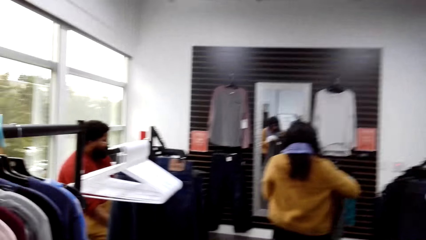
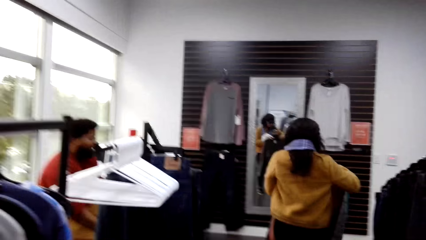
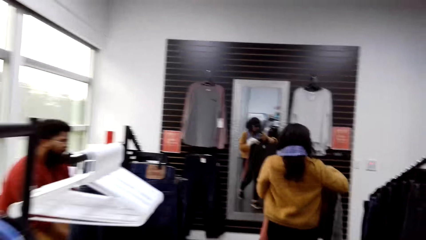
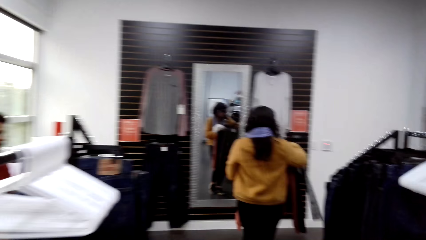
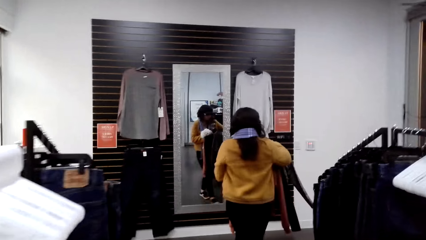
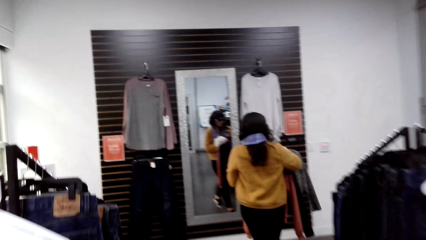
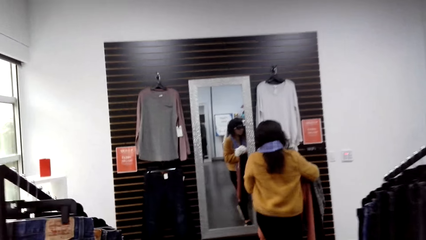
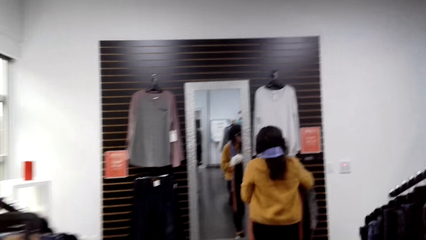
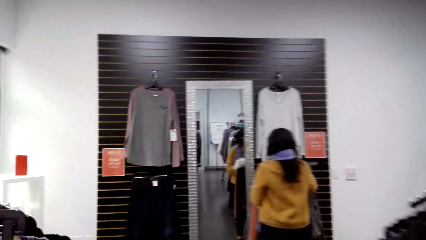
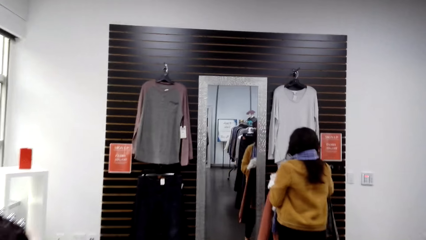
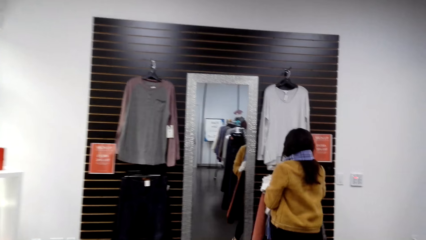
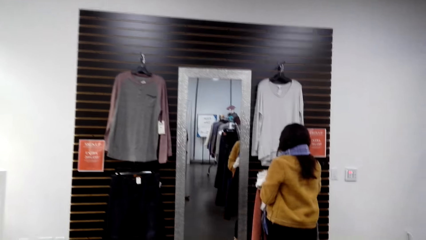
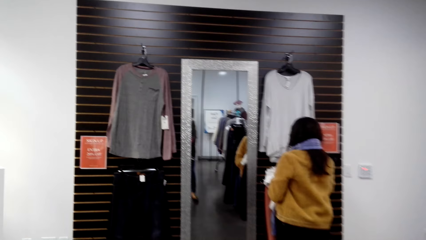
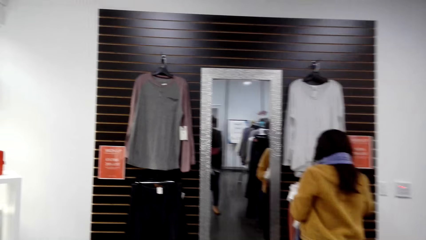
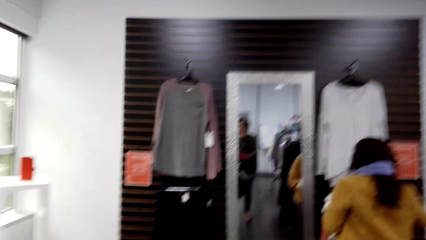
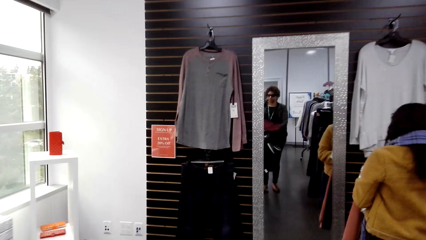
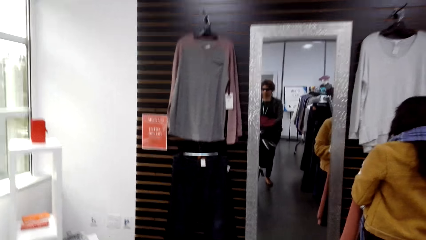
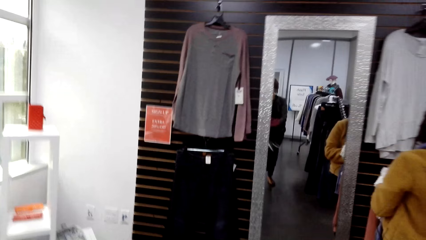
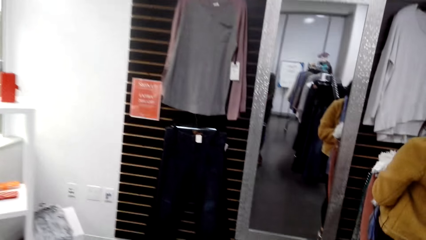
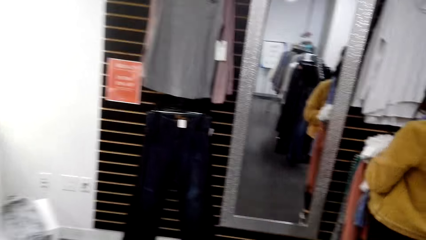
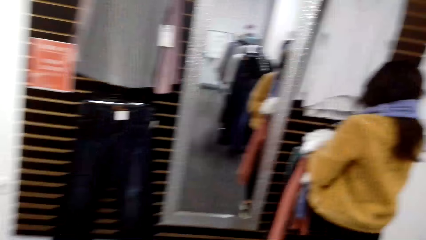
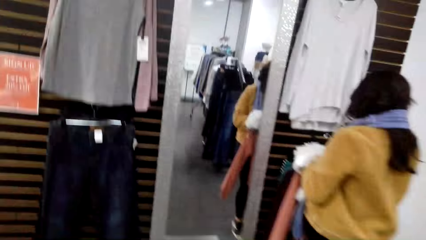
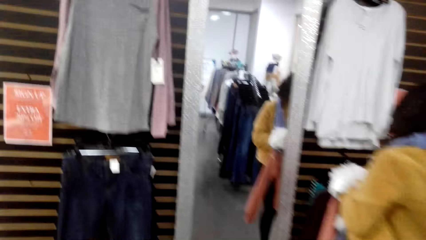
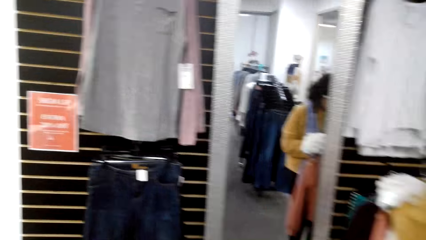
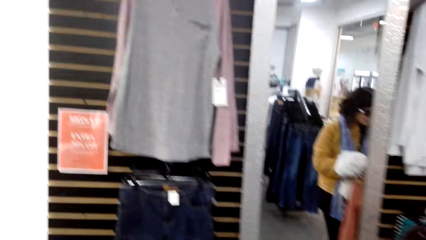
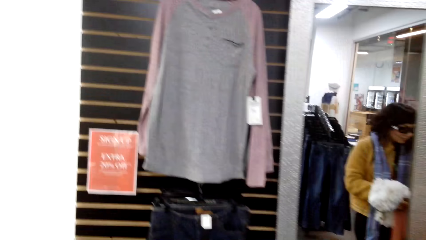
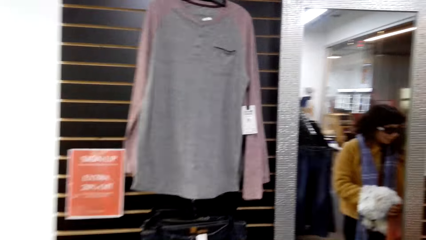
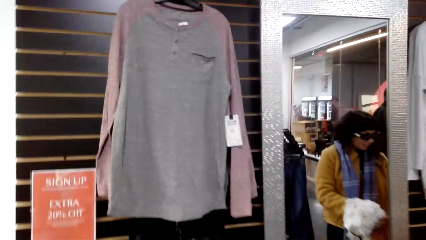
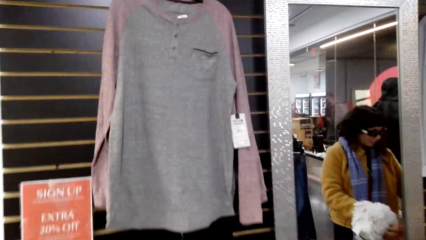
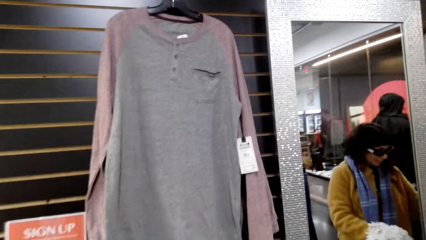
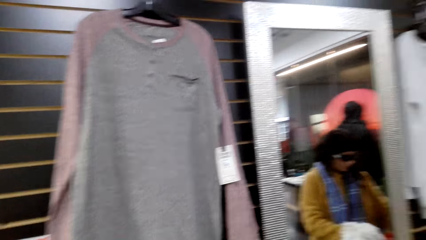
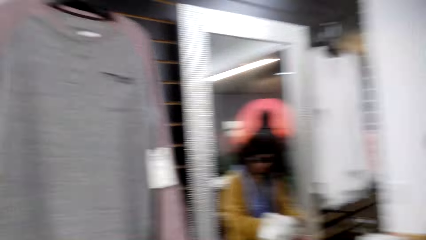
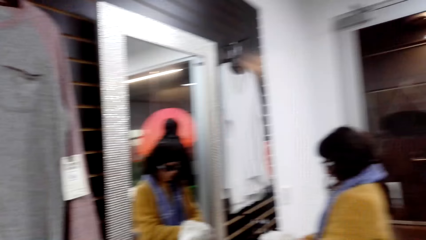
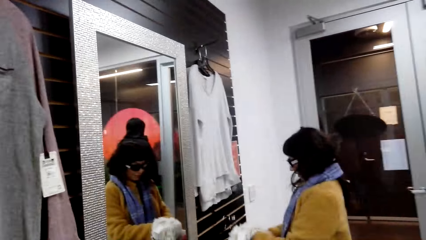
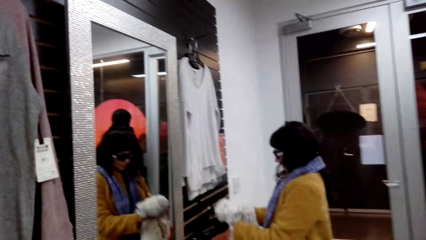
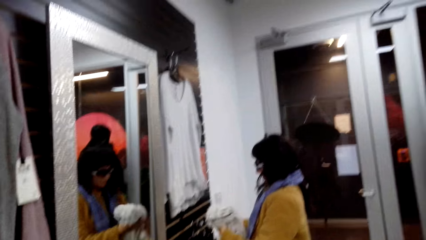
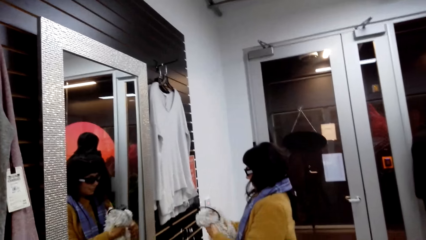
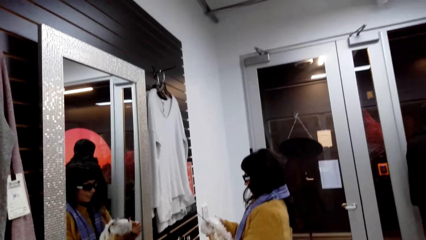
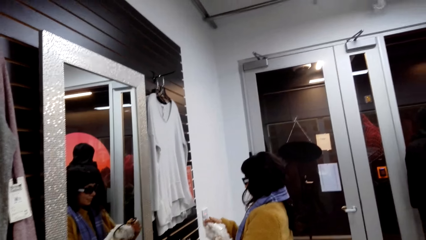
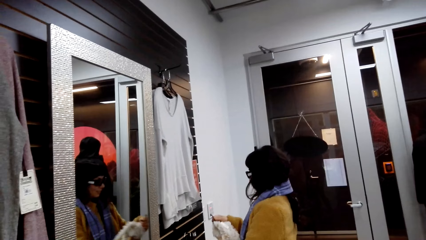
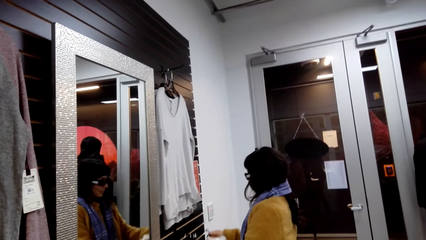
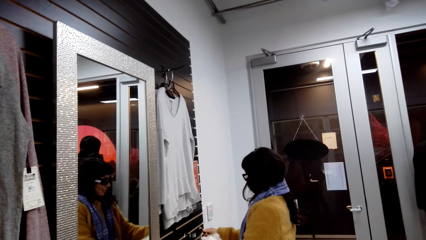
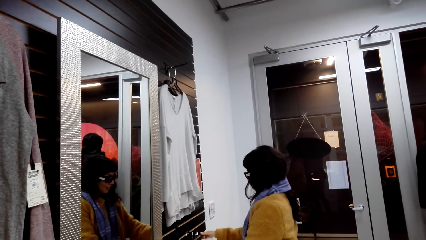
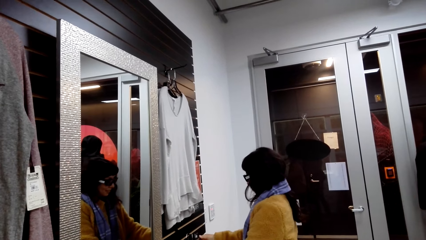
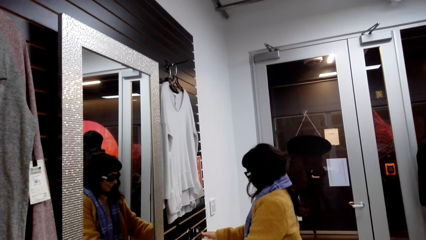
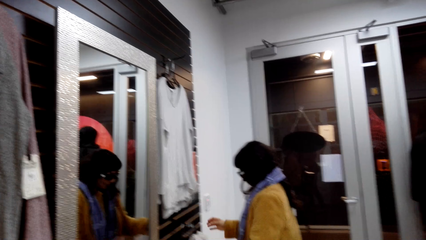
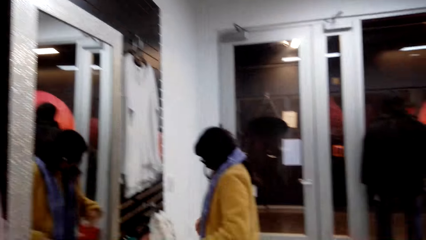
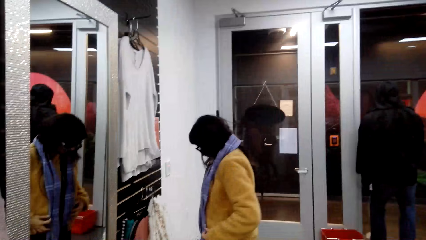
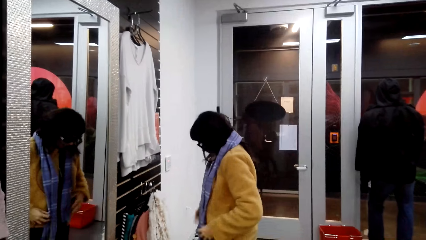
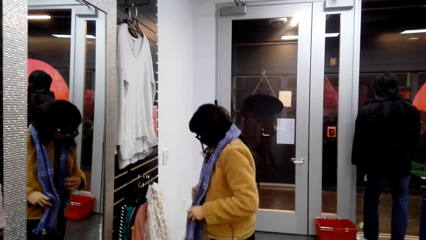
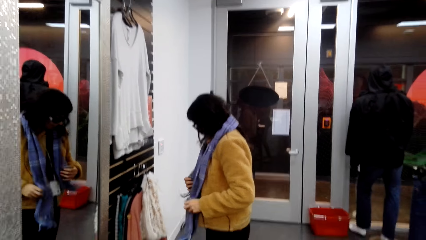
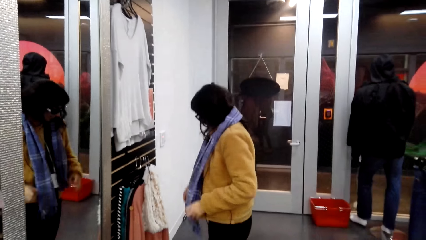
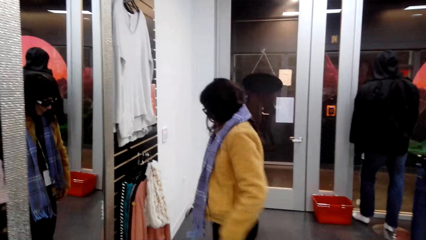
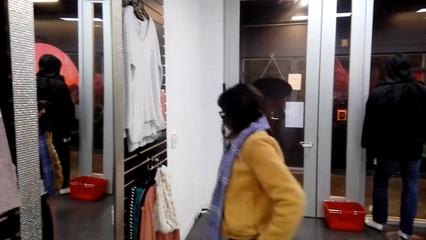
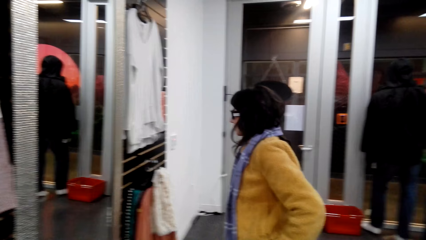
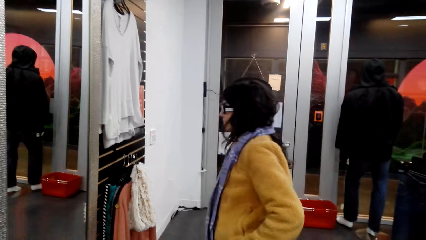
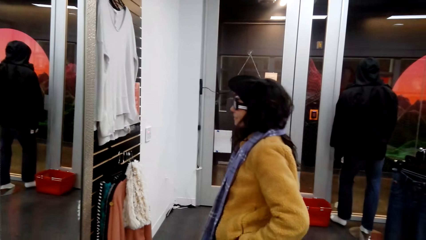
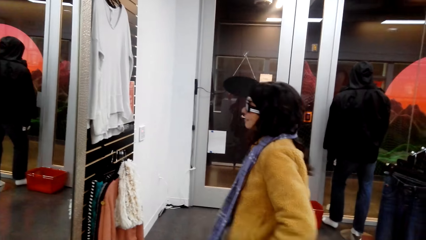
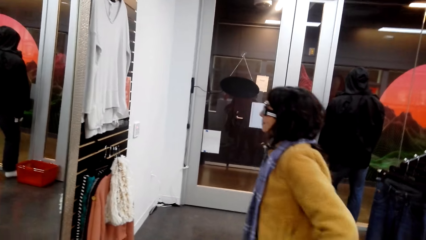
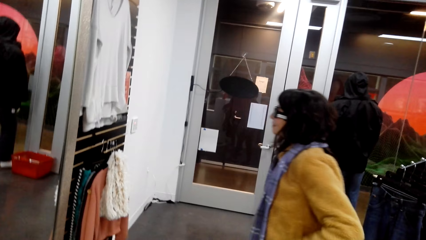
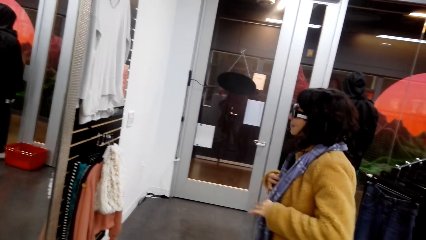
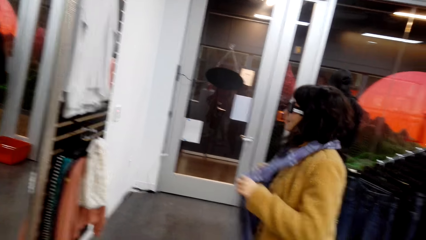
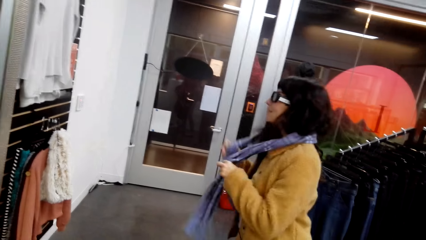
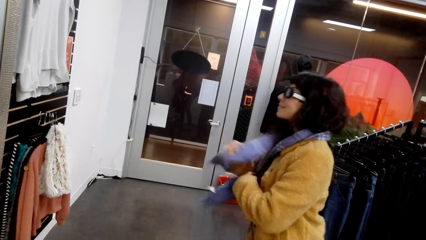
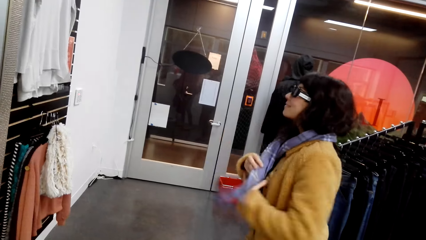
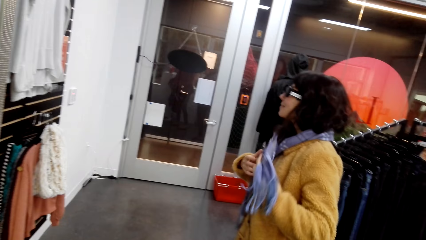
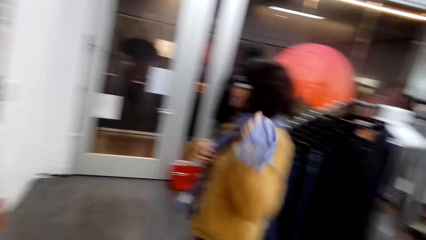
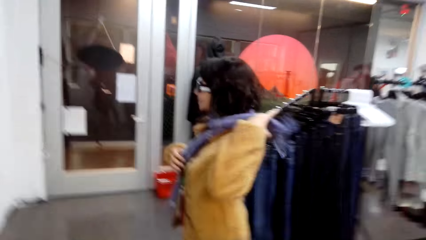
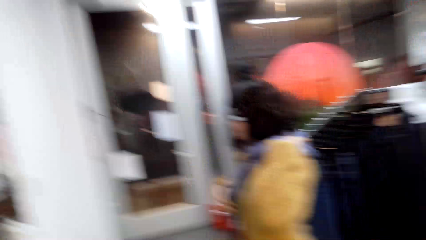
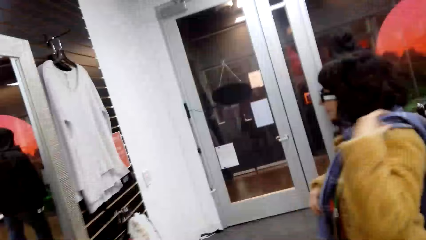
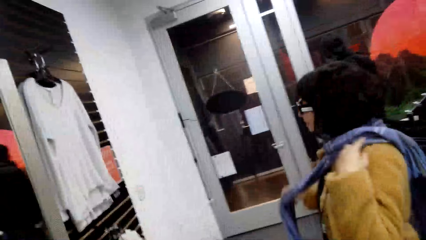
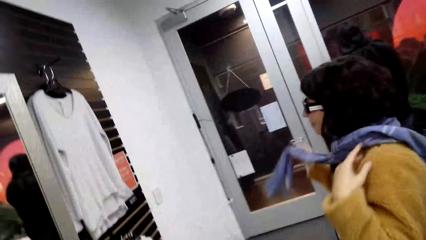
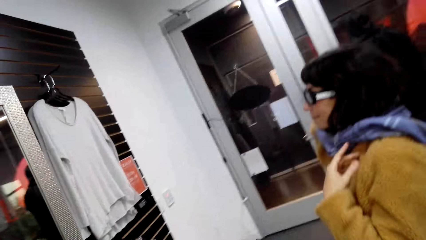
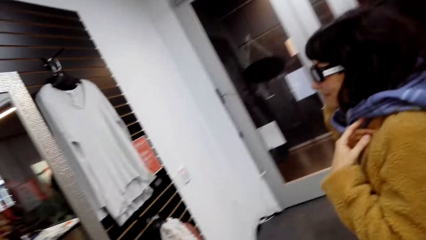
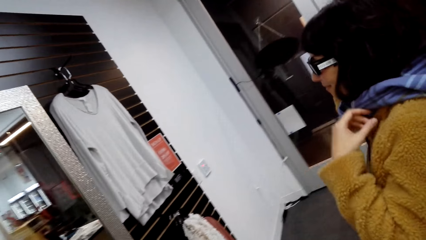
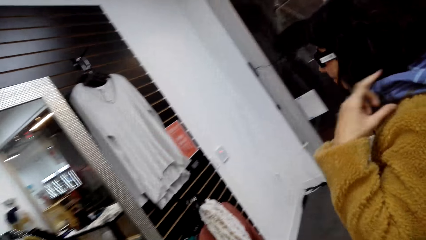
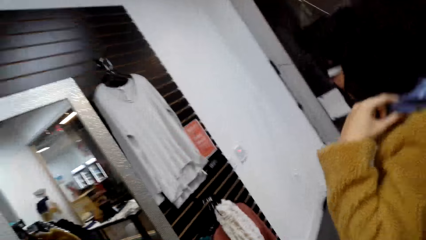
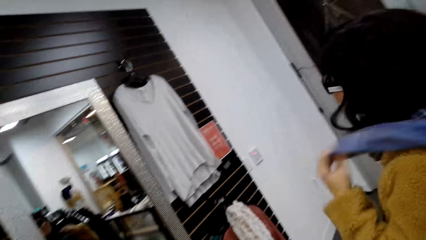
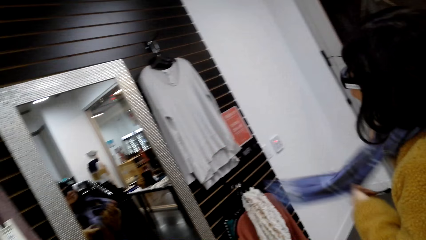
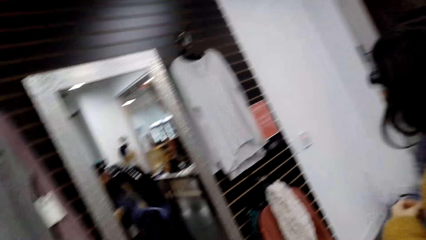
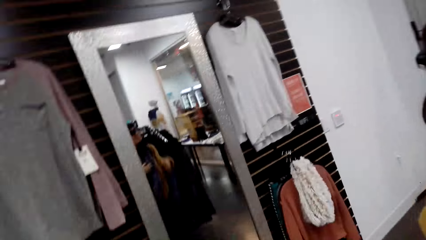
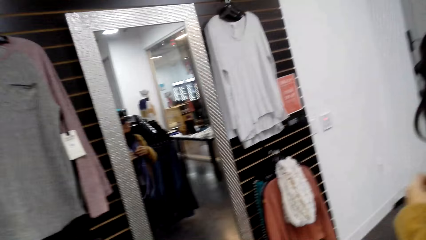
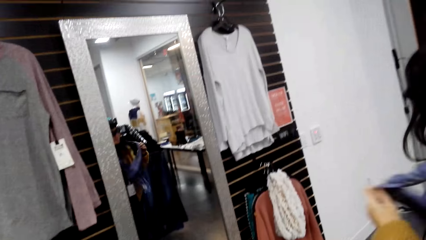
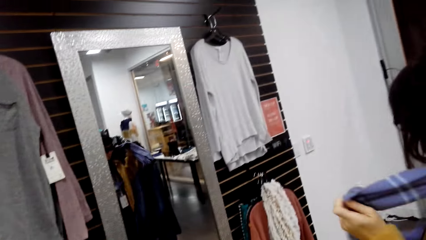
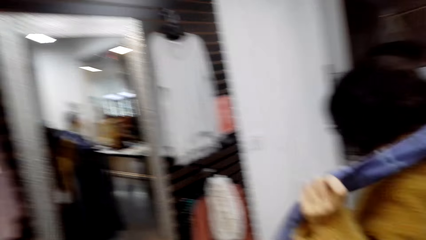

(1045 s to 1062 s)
A woman takes a cloth. The woman hangs the cloths on the pole. The woman returns the cloth. The woman tries on the scarf. The woman touches her scarf.
